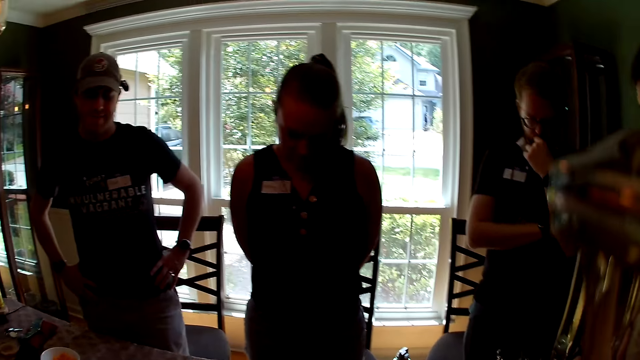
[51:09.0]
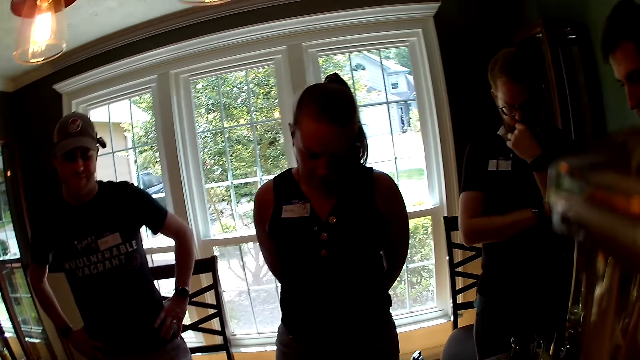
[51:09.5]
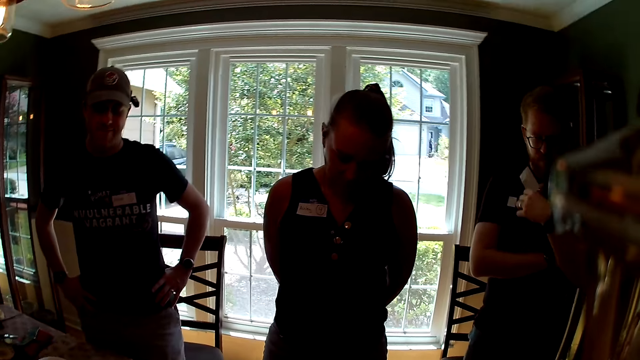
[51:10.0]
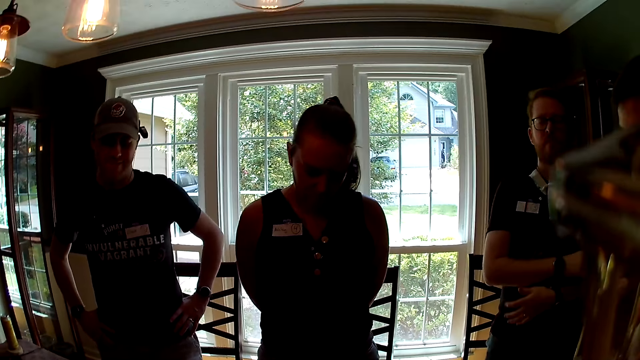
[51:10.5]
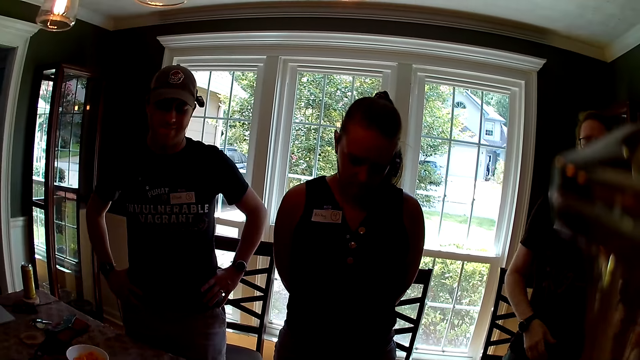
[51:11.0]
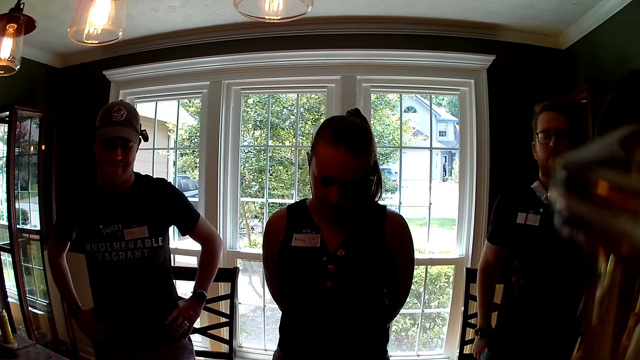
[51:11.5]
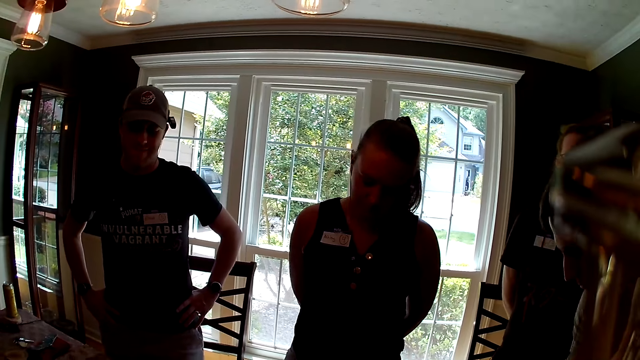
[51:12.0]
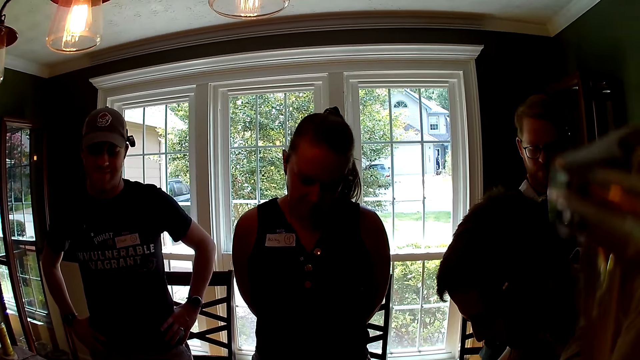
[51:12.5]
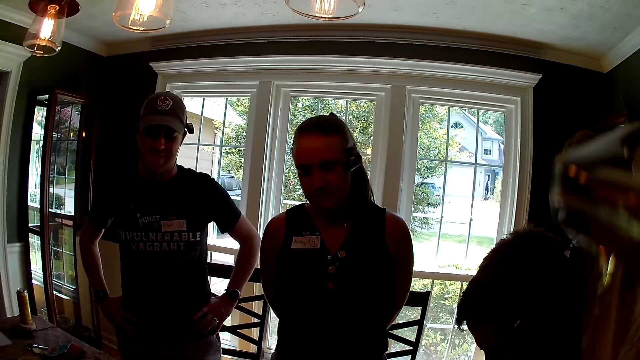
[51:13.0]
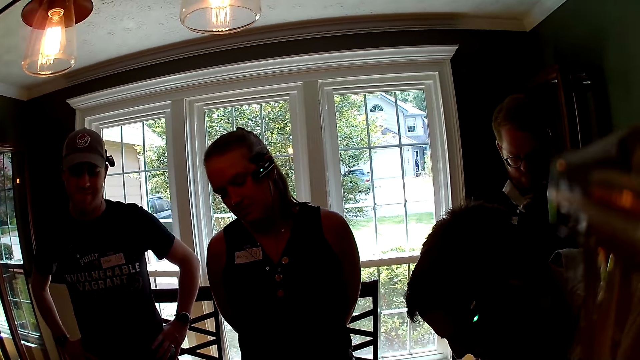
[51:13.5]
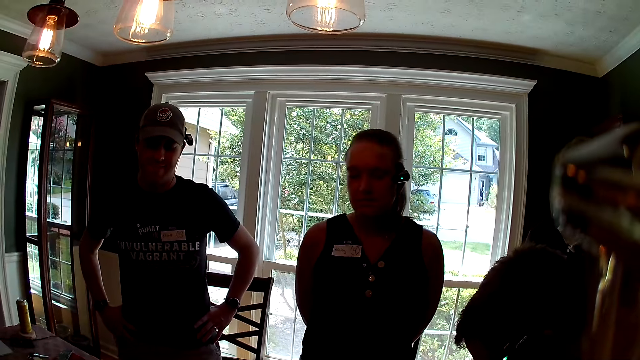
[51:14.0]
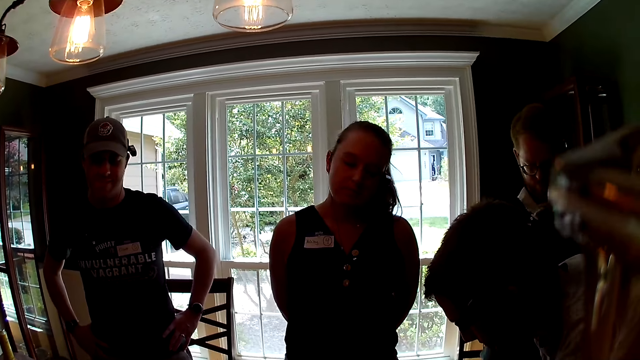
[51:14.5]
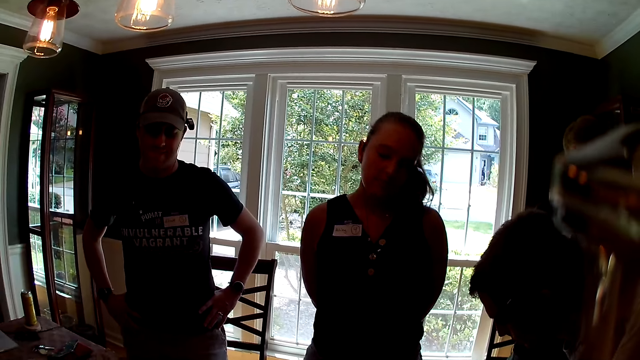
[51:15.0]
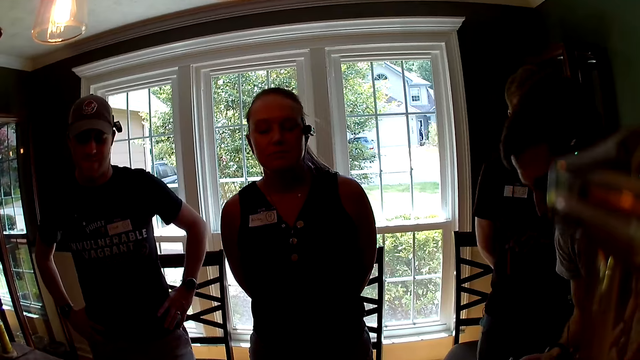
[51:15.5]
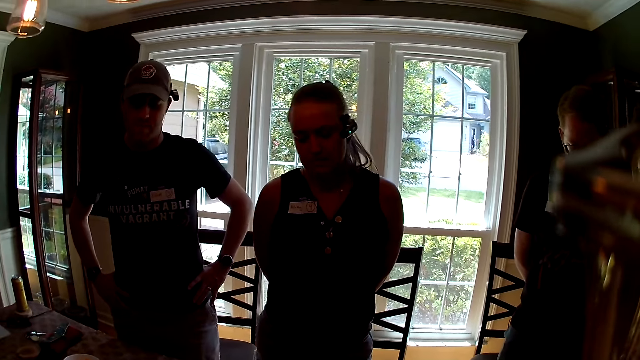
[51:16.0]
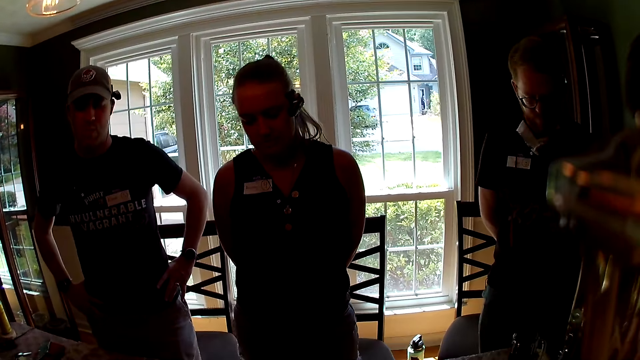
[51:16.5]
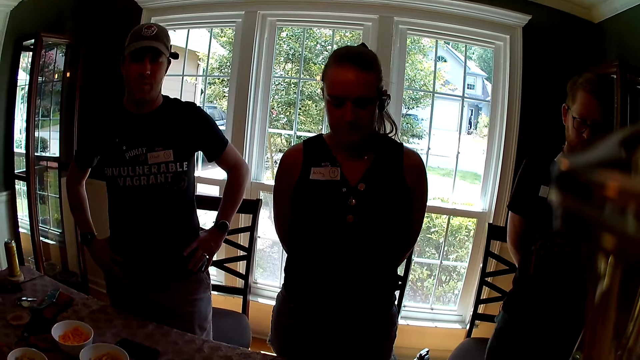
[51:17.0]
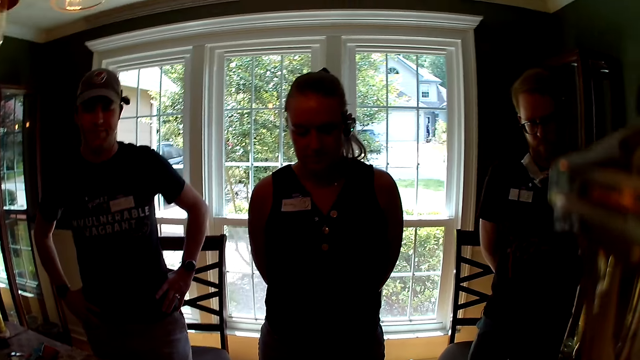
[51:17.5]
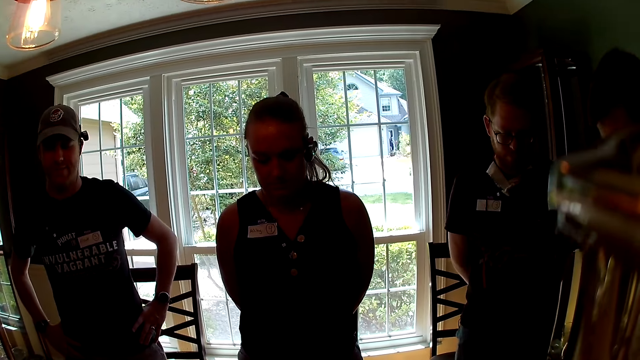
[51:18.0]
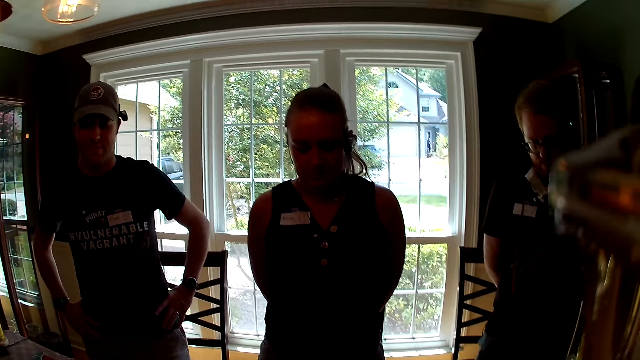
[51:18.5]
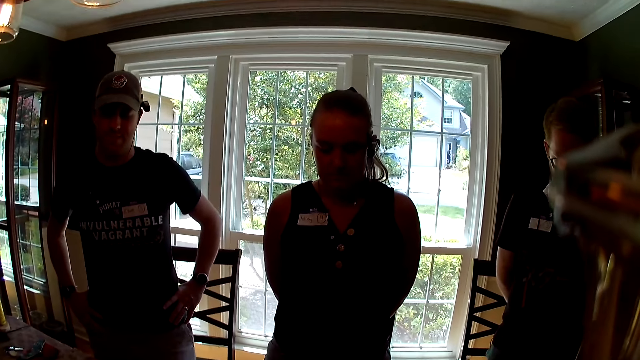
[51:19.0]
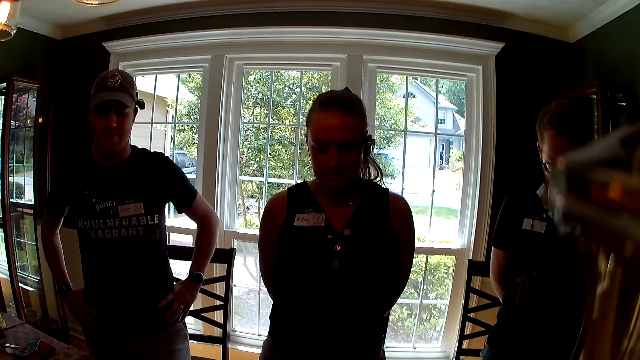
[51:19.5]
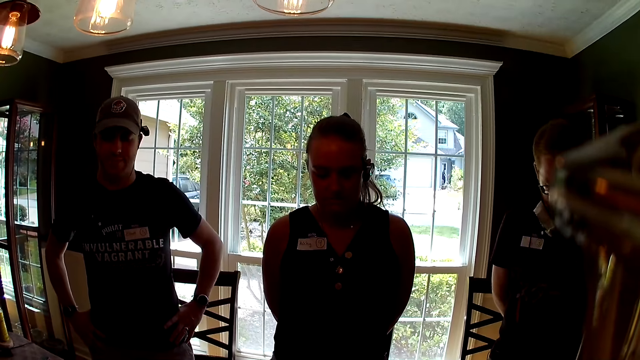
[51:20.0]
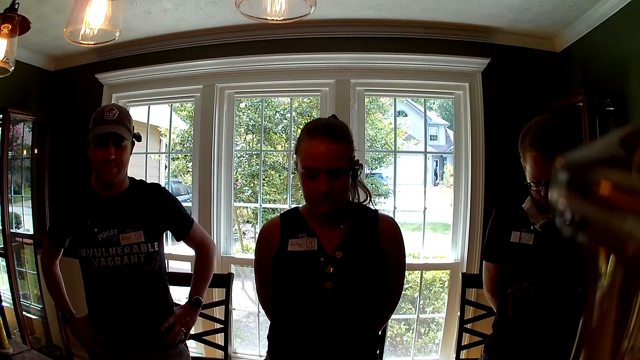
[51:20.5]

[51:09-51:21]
A man moves his hands. Another man does something.

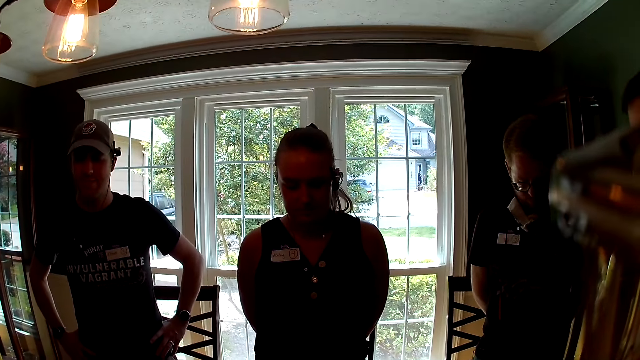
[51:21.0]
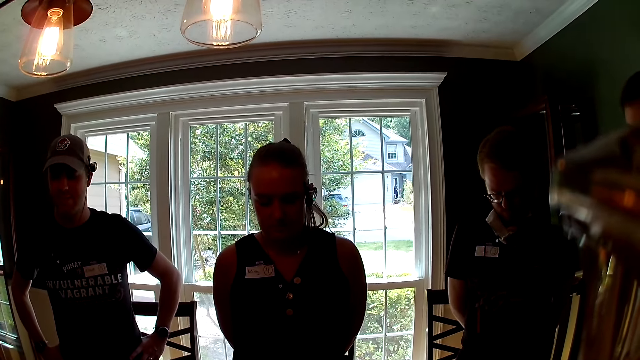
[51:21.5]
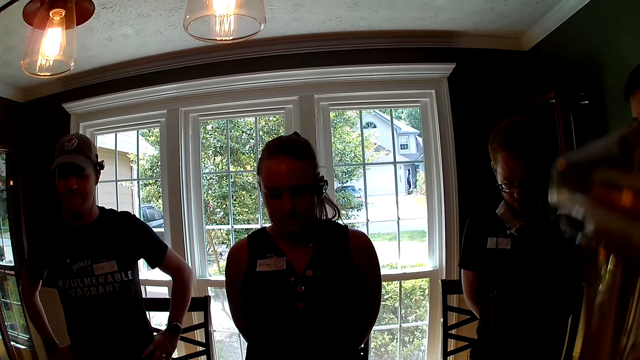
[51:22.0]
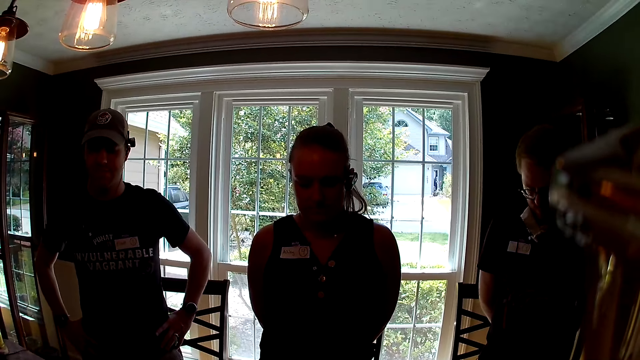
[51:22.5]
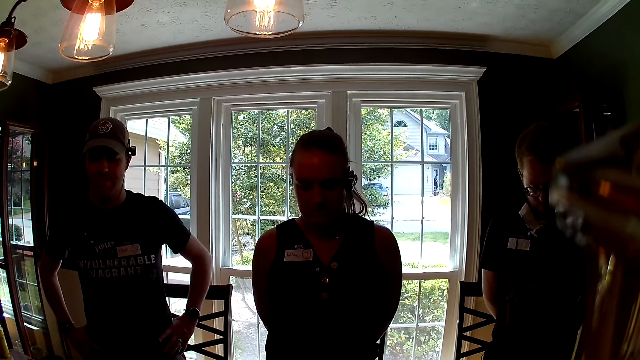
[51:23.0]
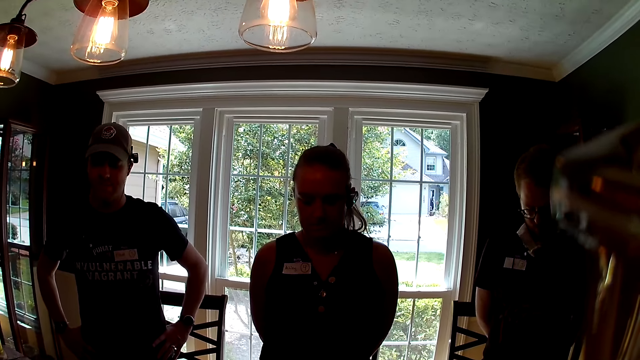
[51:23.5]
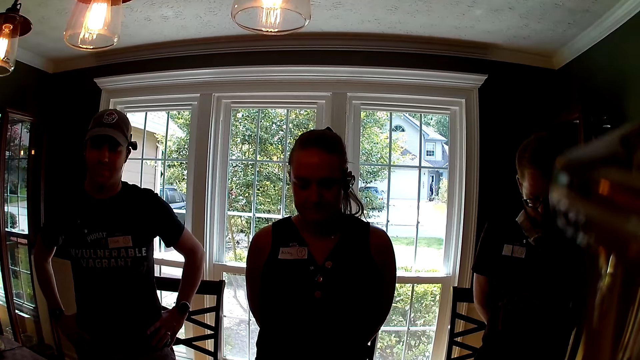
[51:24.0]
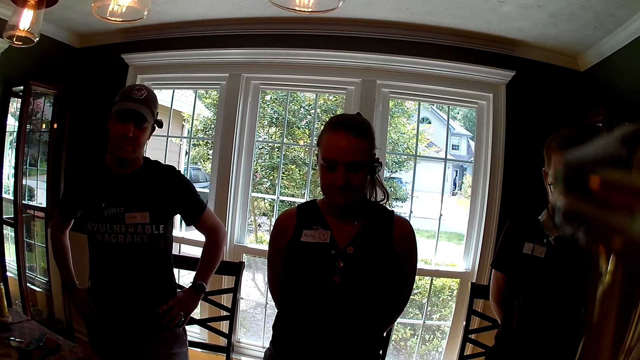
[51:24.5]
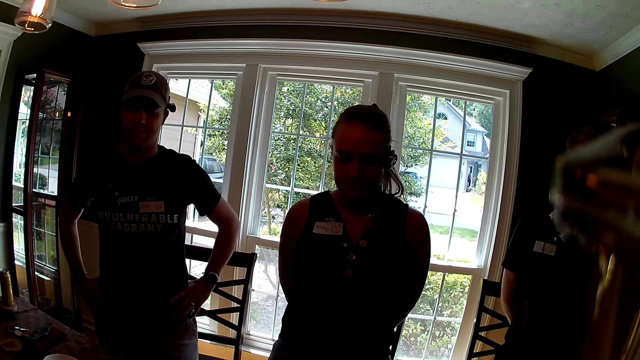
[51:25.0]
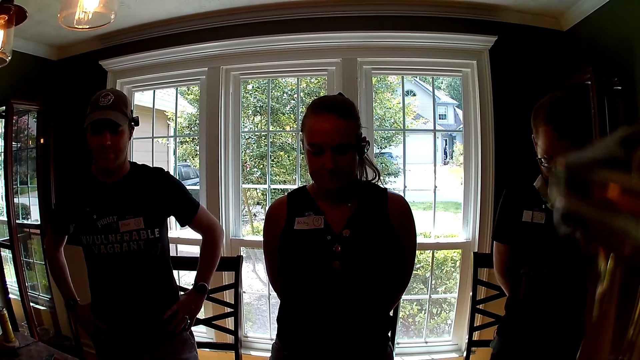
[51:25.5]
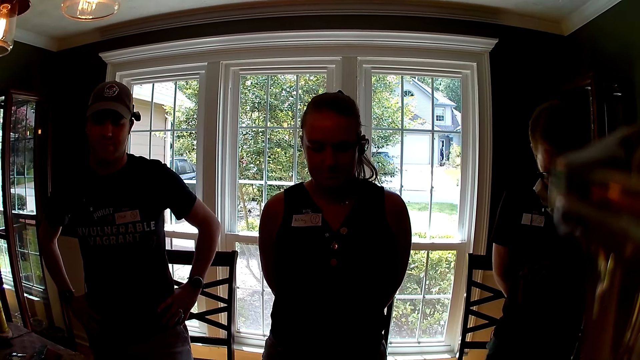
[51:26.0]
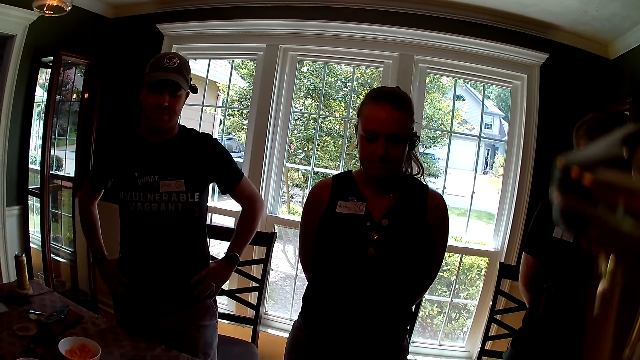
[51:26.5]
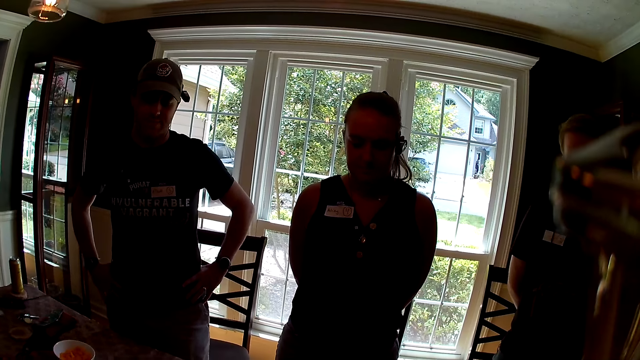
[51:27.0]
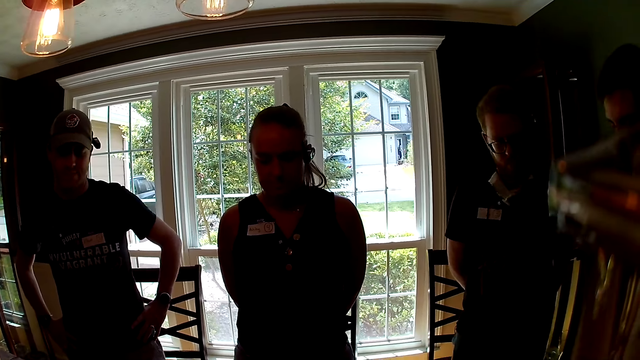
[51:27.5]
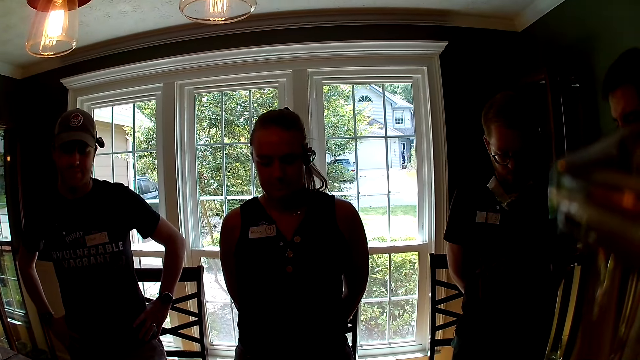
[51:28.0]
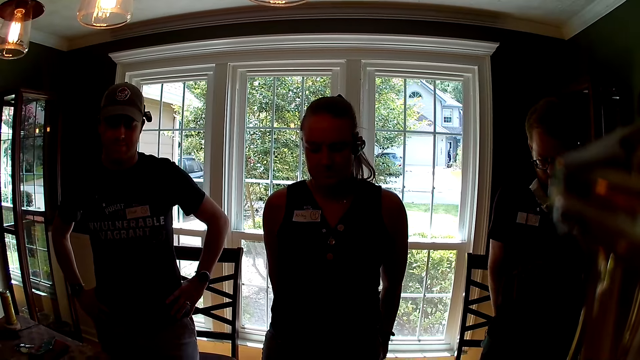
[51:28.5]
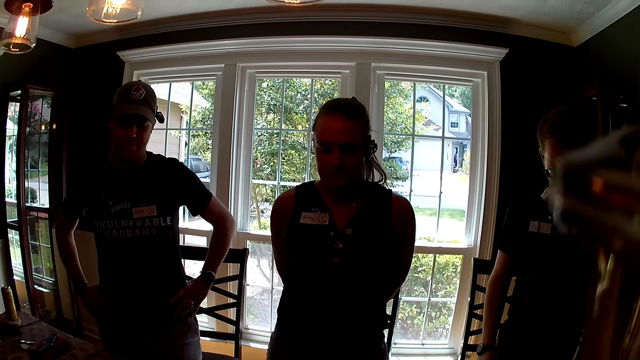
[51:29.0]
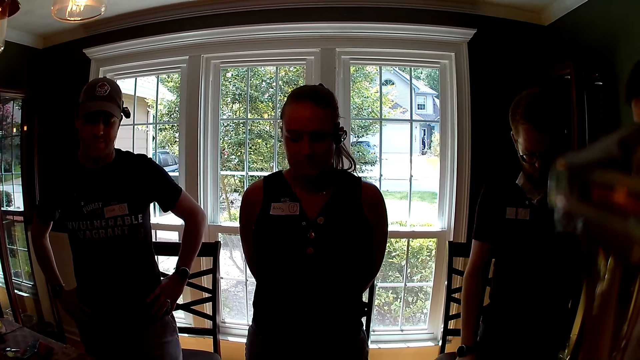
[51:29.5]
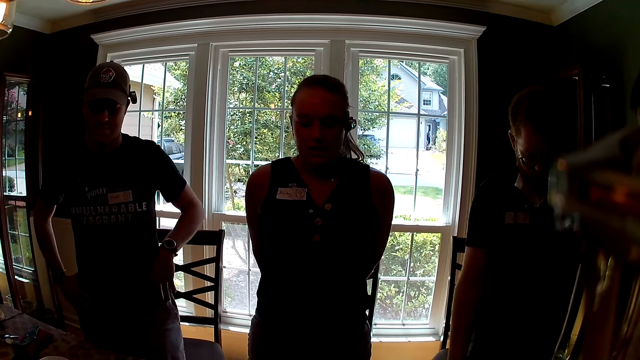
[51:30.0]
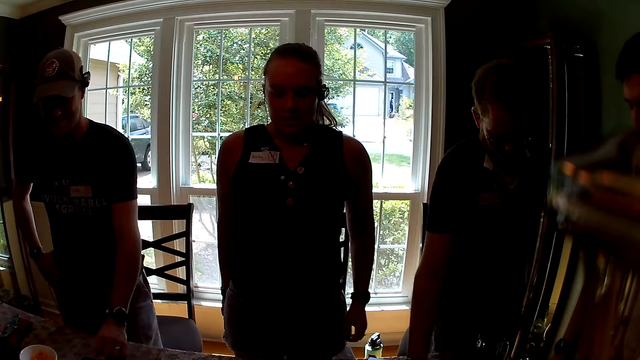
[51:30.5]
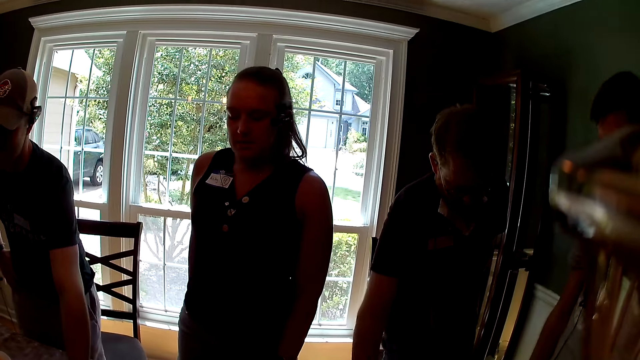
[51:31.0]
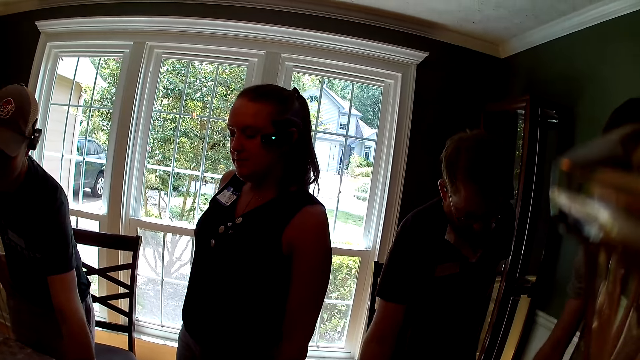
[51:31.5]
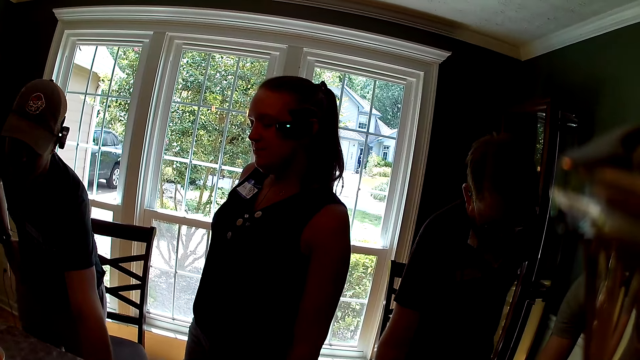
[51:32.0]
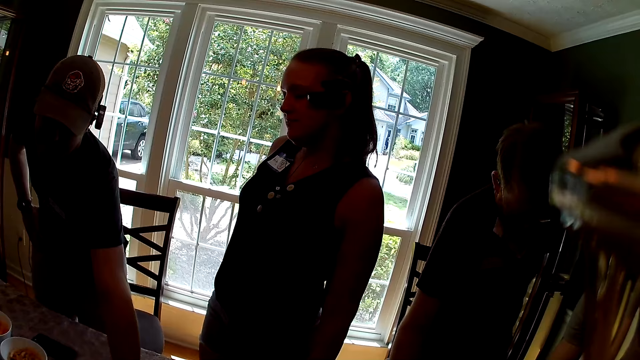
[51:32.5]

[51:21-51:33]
A man moves his head. Another man moves a card in circles with his left hand. Another man moves a card in circles with his right hand. A woman moves a card in circles with her right hand. Another man moves a card in circles with his right hand.
